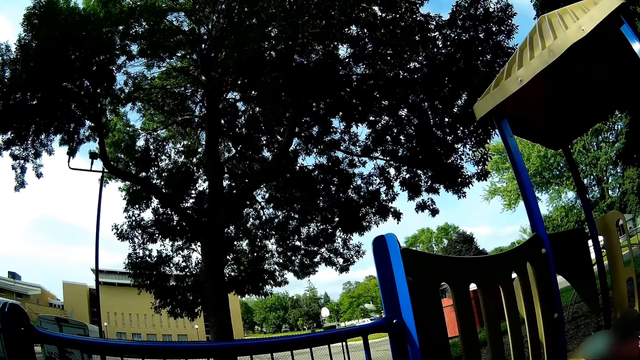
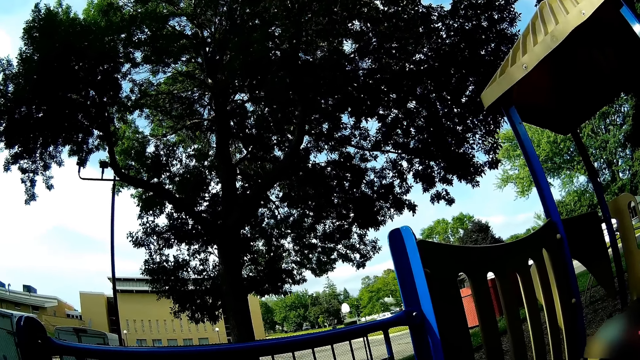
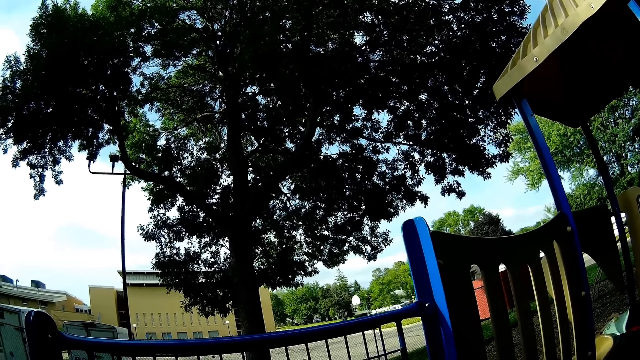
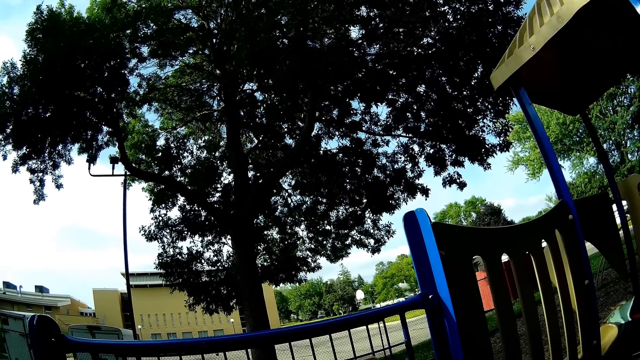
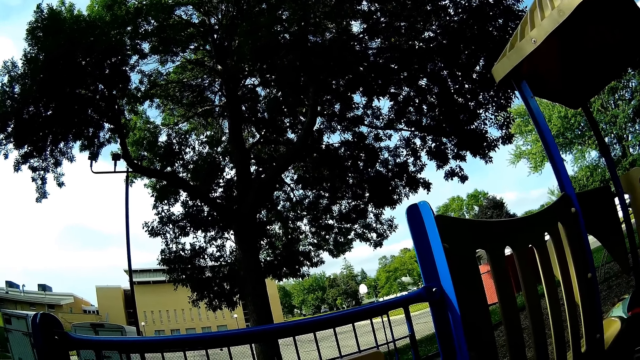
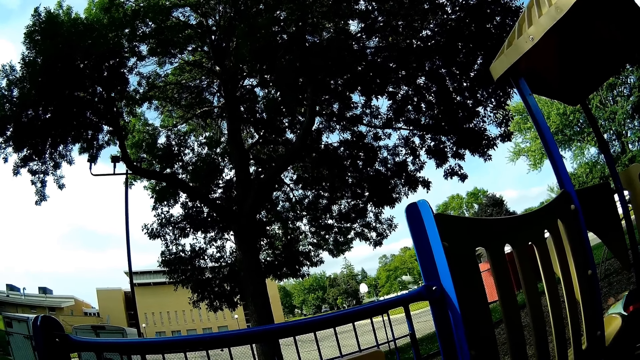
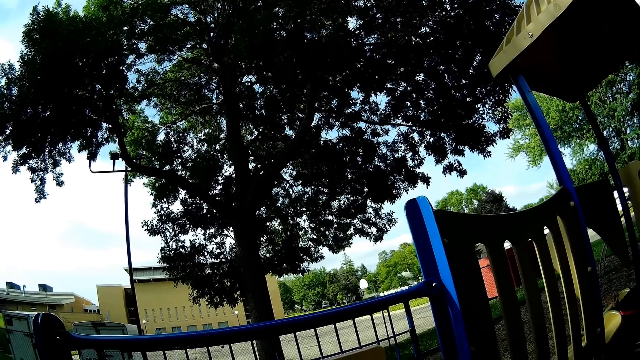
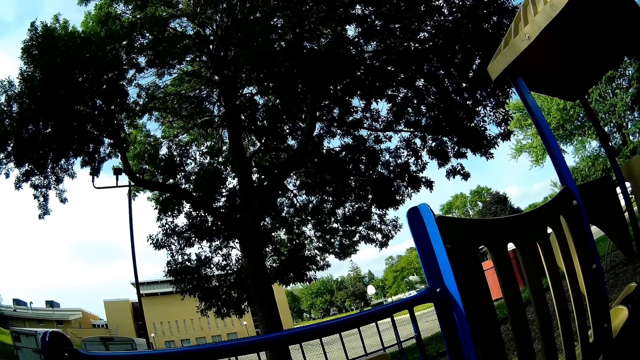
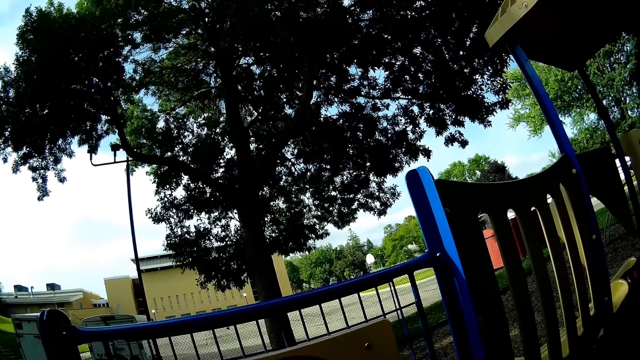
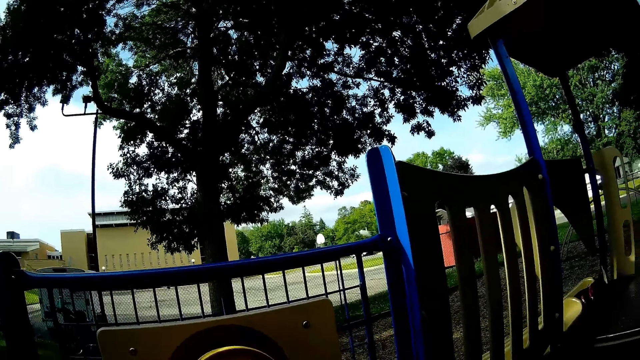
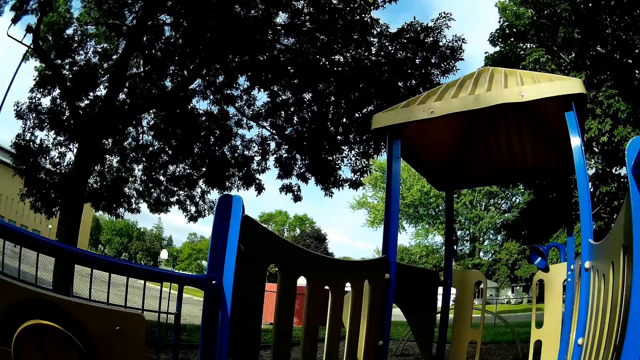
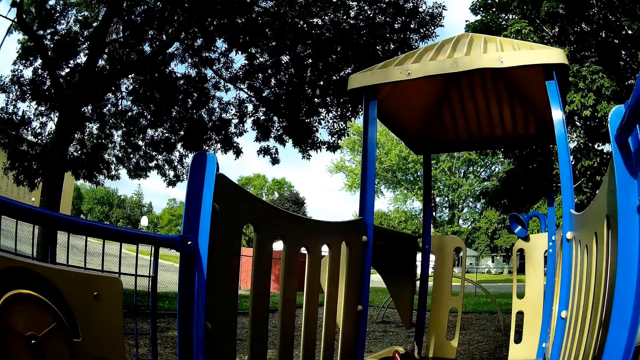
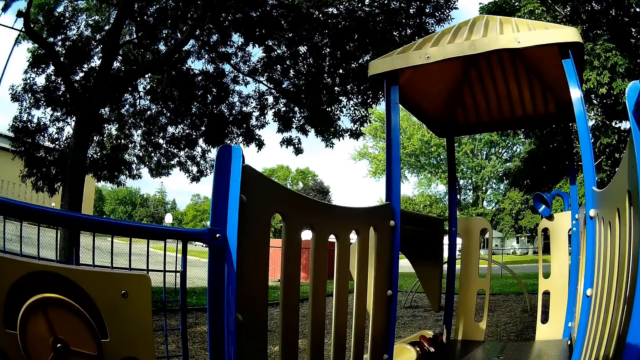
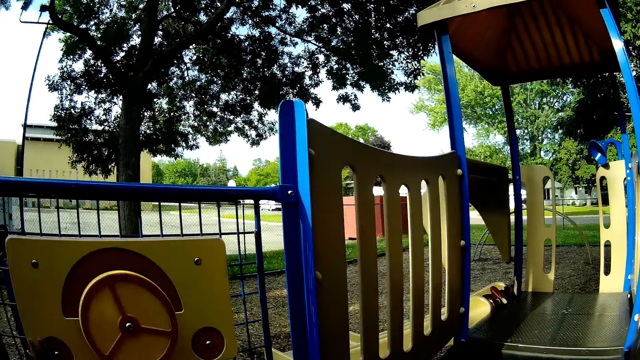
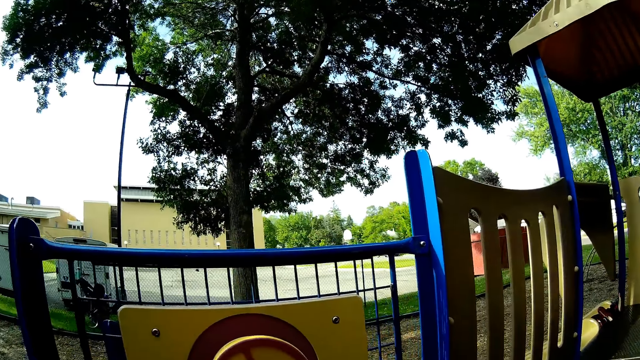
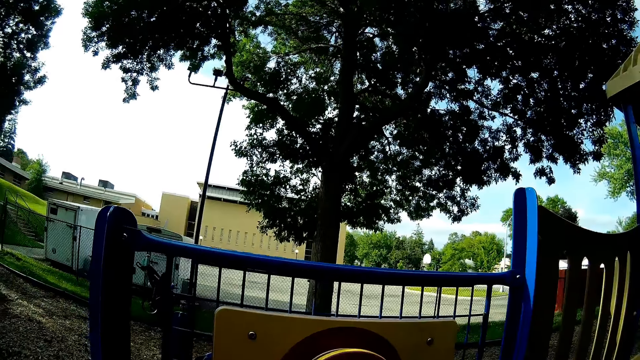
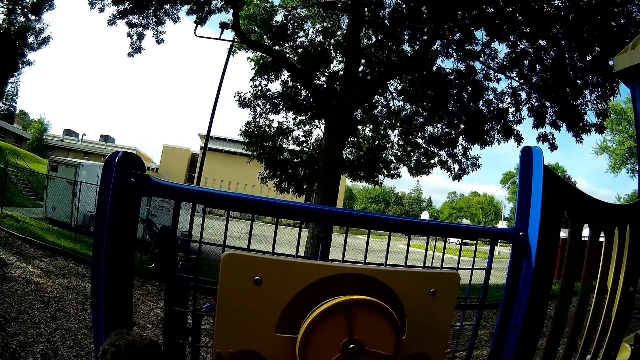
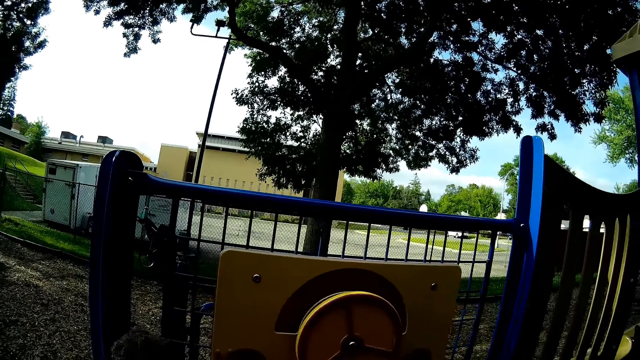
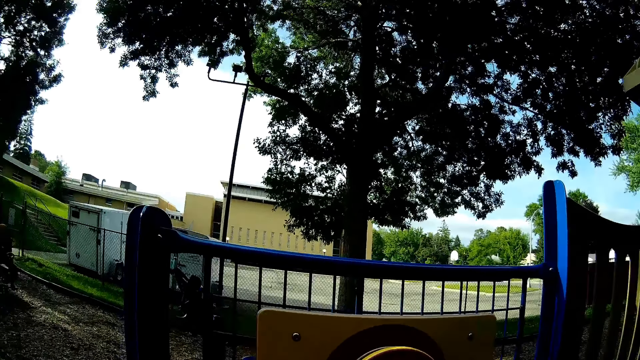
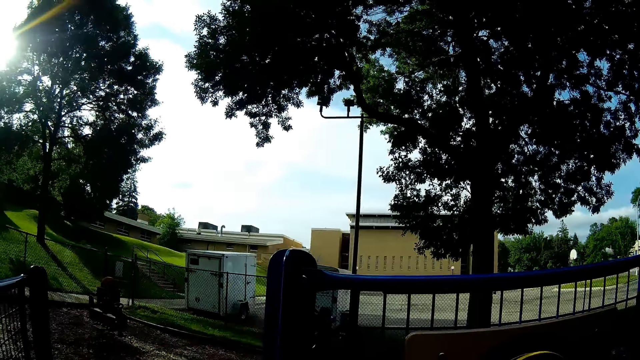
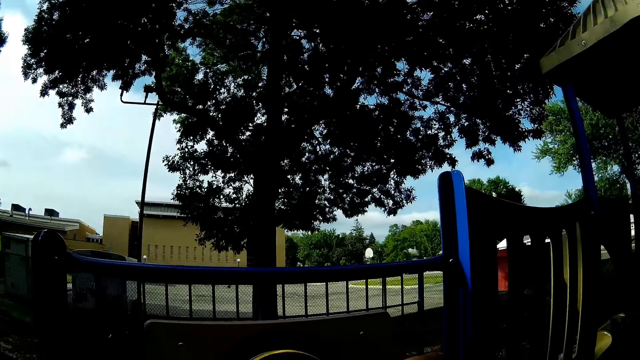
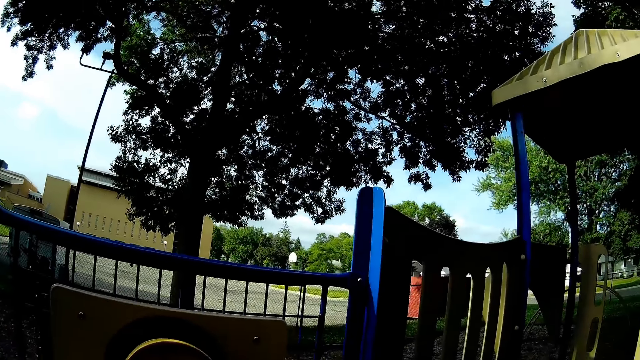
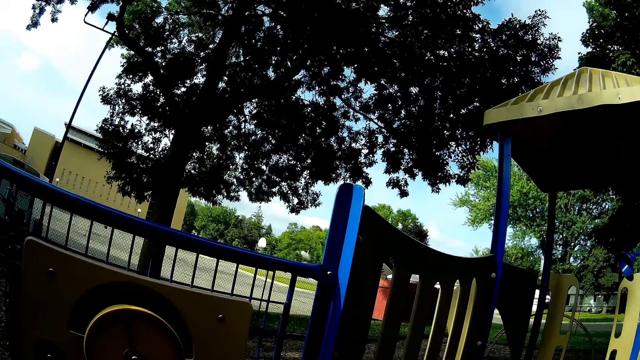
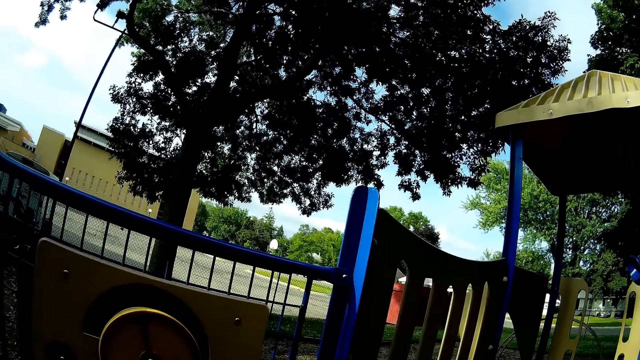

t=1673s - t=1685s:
The camera wearer looks around.

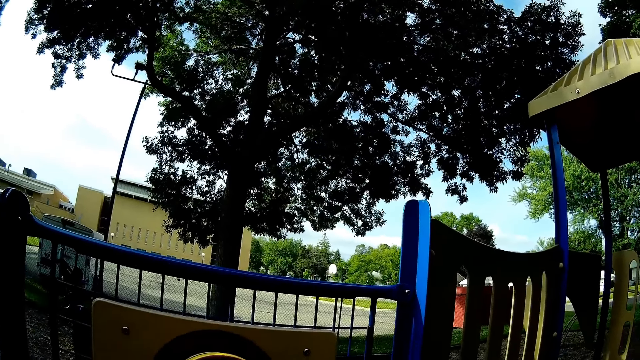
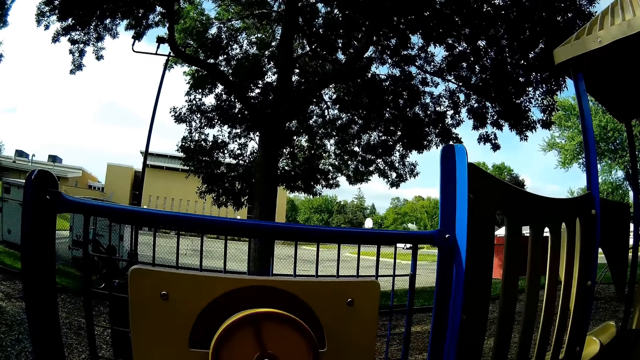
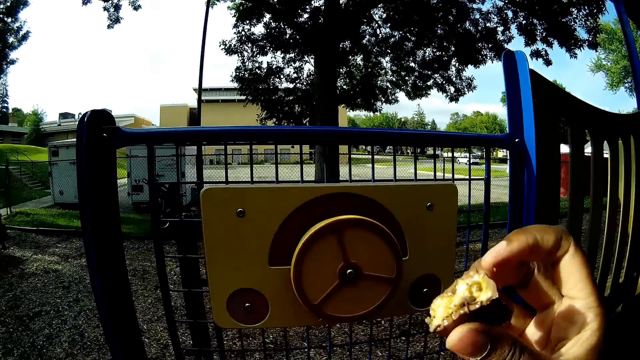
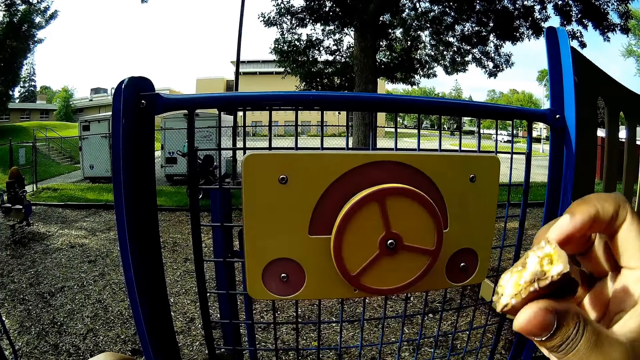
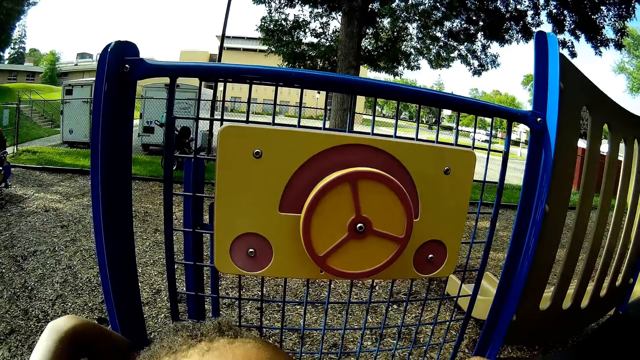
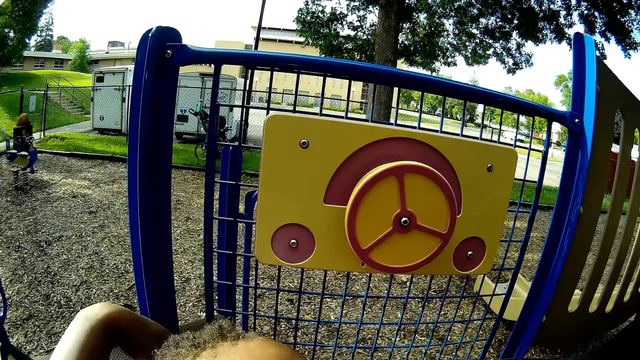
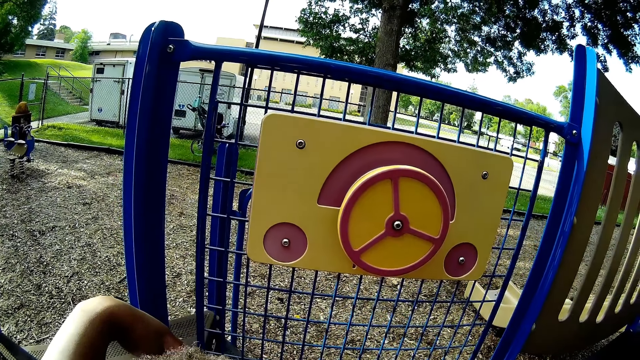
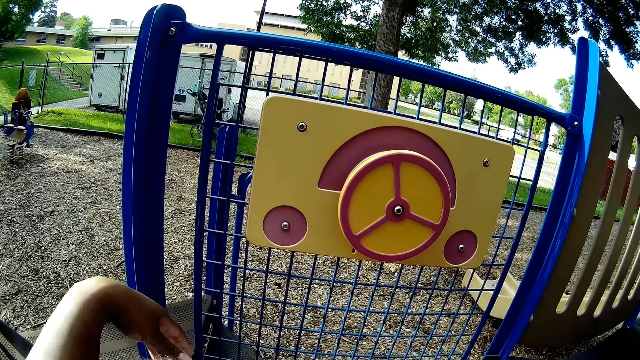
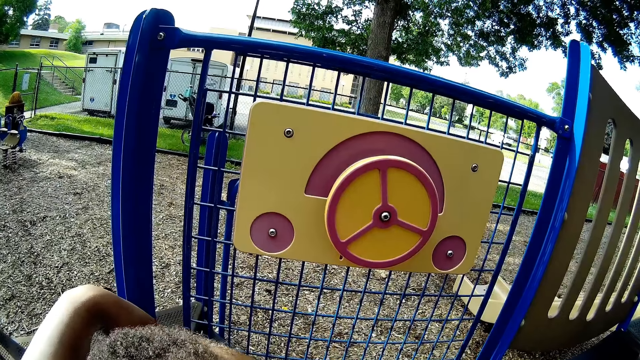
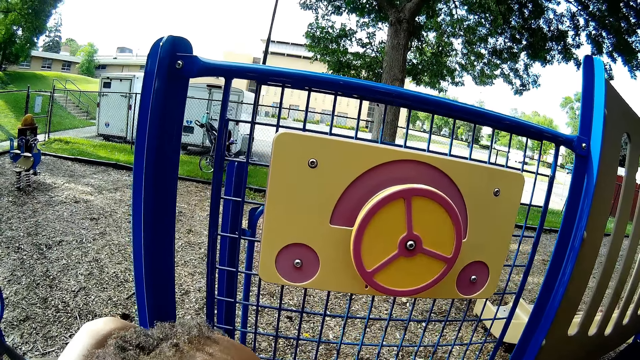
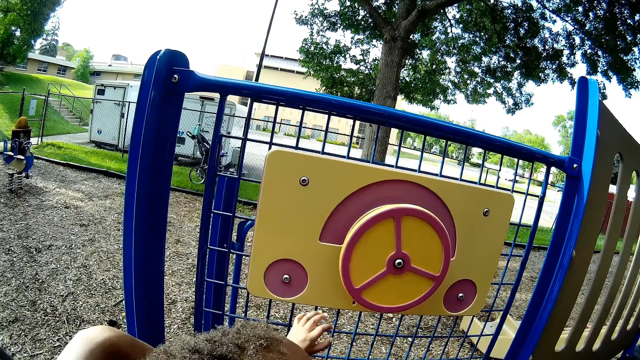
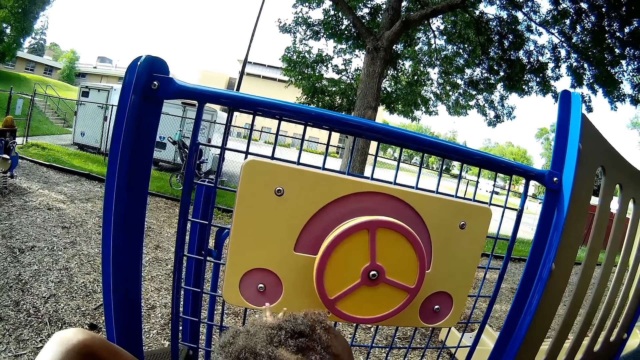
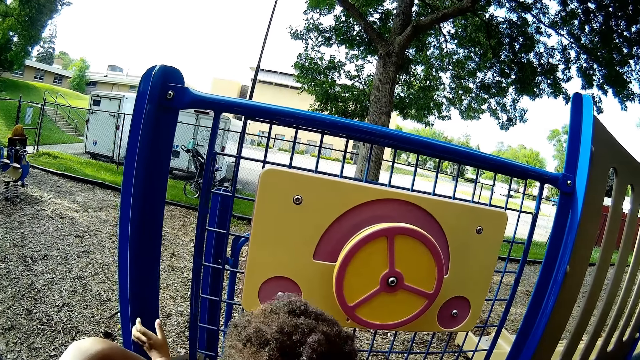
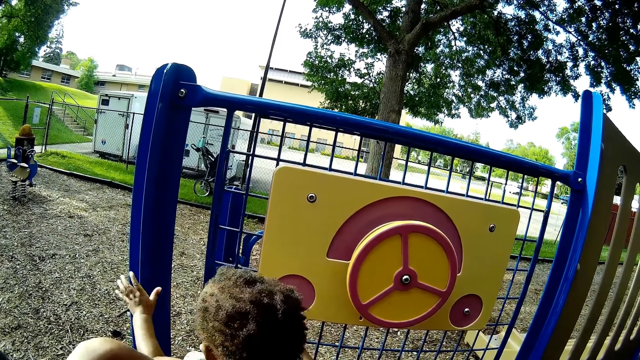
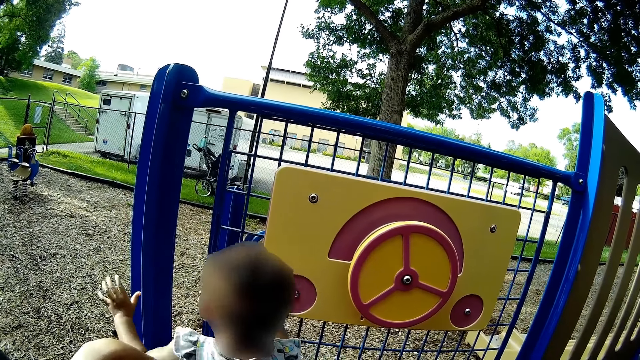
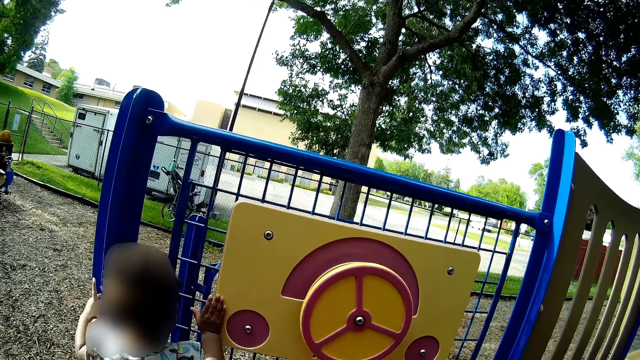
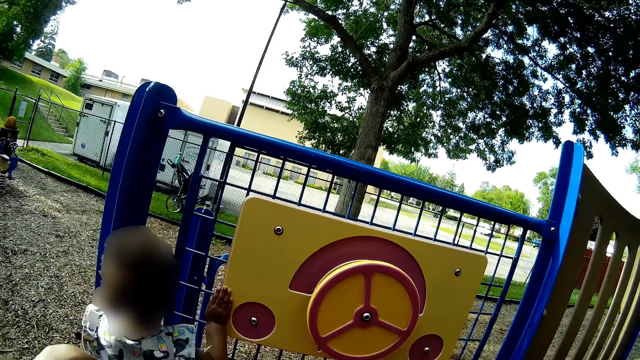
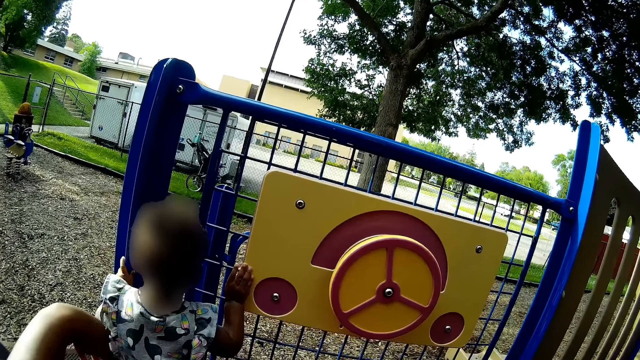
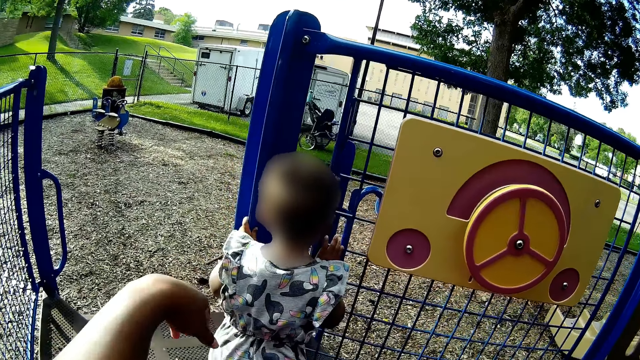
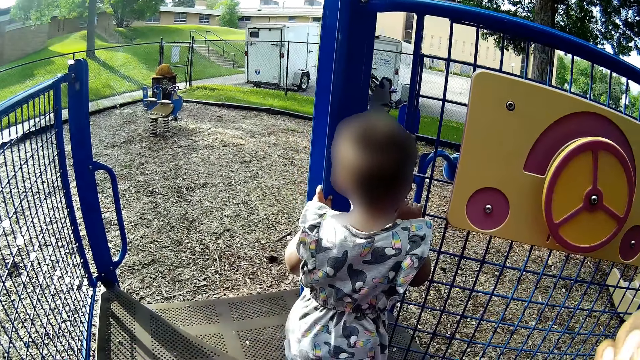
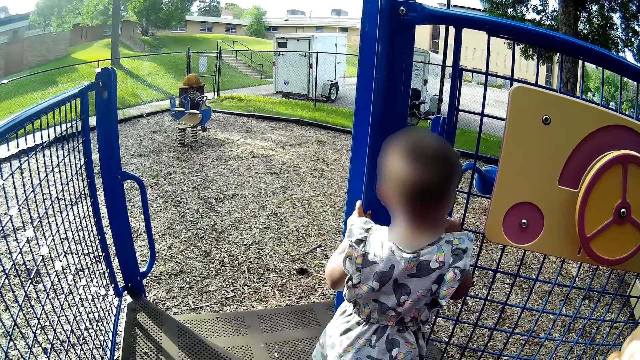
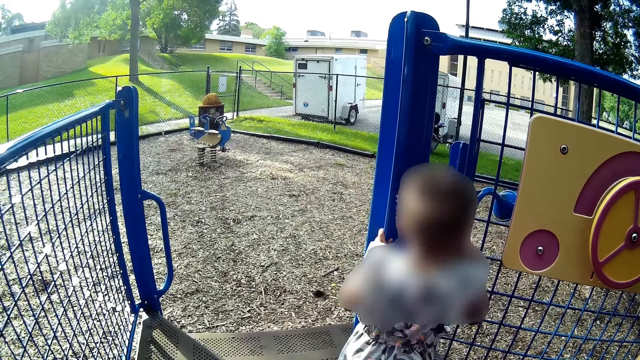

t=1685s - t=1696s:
A baby plays. The baby grabs an iron fence with both her hands.
